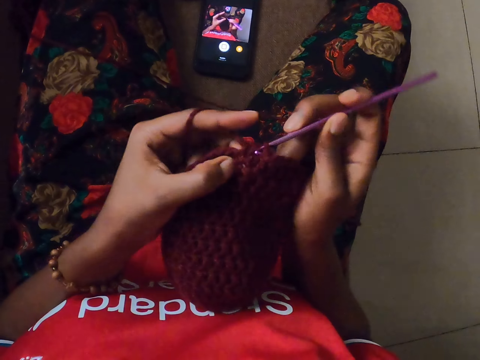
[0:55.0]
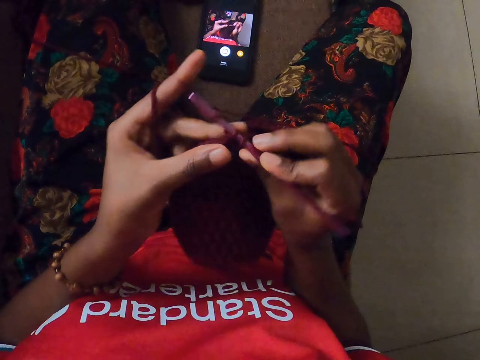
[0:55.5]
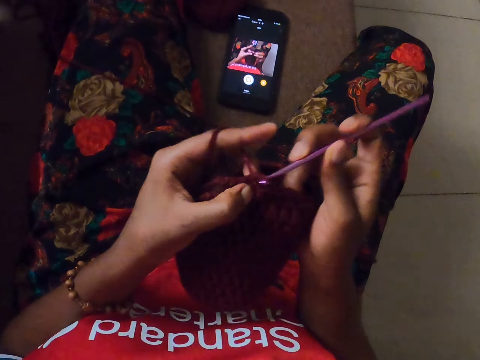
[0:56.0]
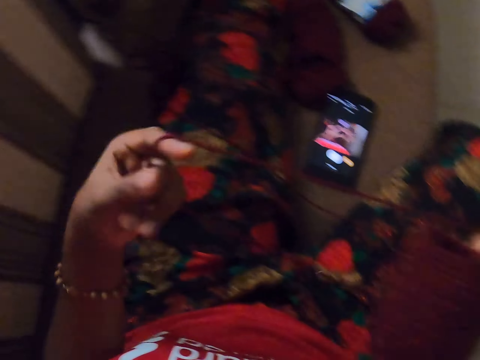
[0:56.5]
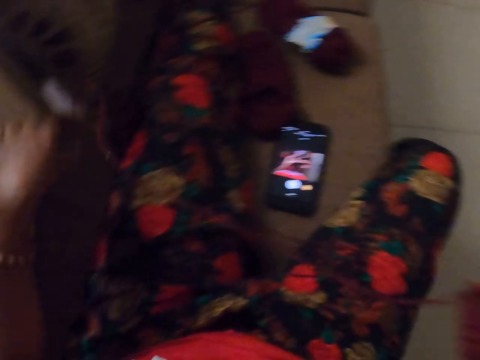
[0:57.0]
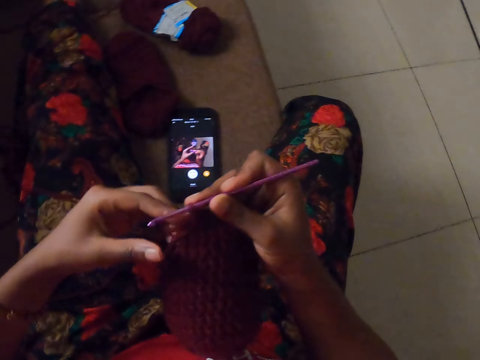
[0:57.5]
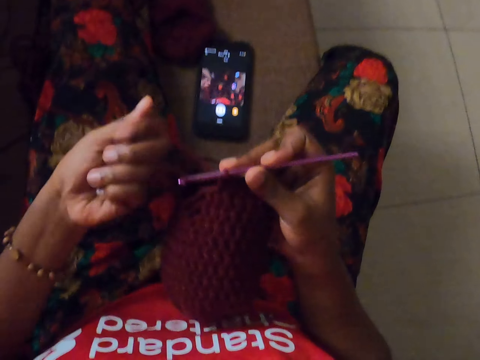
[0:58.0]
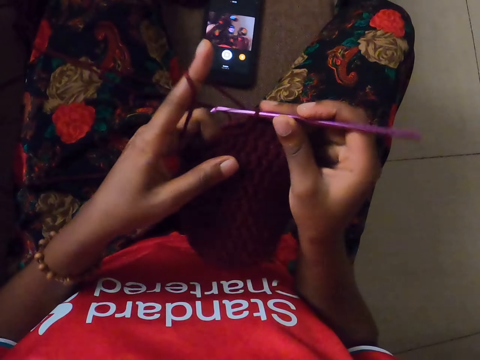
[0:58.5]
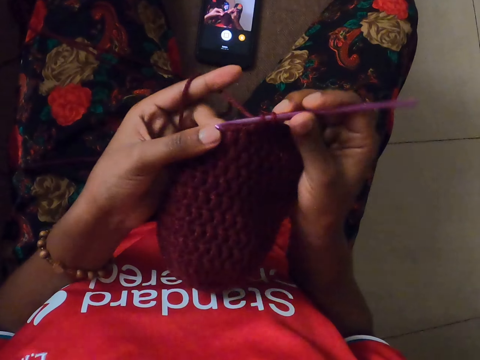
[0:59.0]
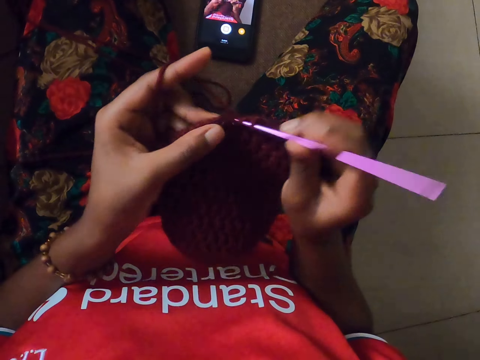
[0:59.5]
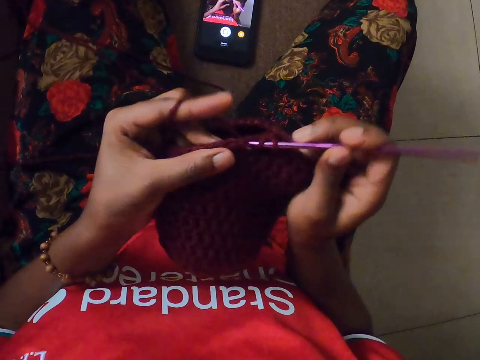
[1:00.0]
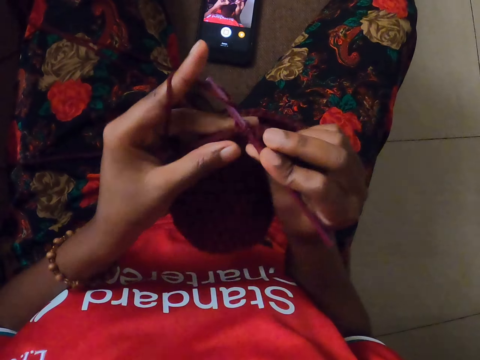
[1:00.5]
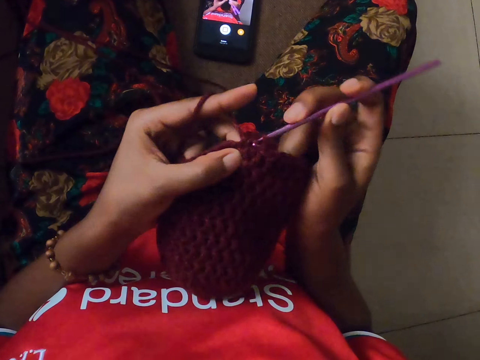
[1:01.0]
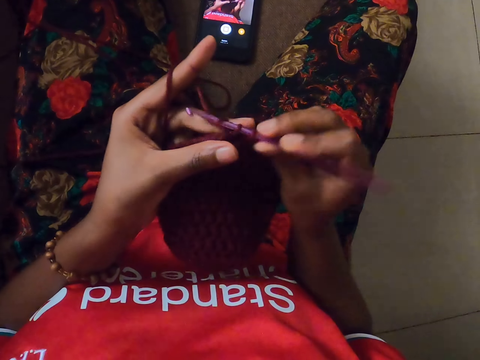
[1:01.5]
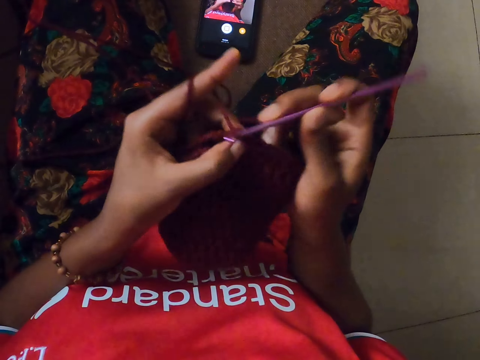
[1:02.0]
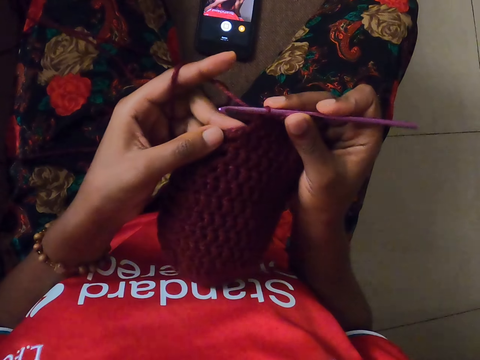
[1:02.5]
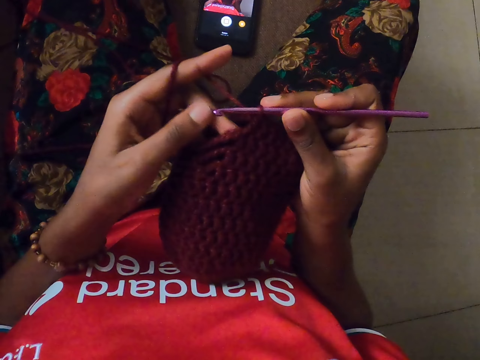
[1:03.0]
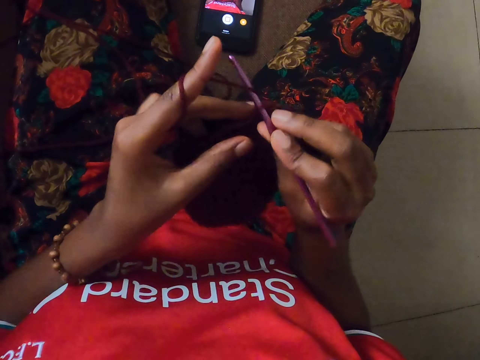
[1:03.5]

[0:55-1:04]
The camera wearer pulls the yarn. They hold the textile. They crochet the textile.

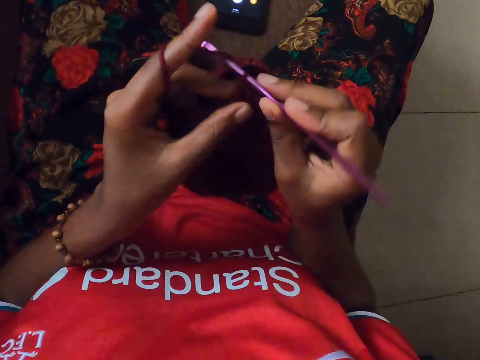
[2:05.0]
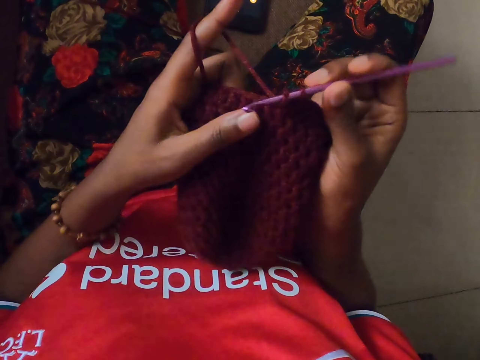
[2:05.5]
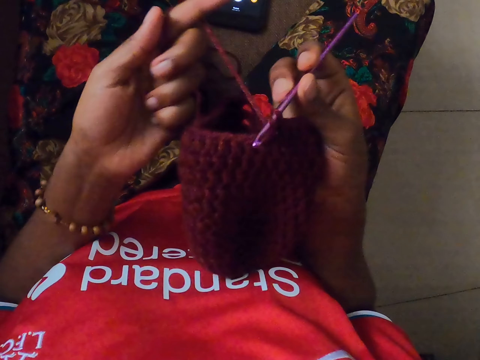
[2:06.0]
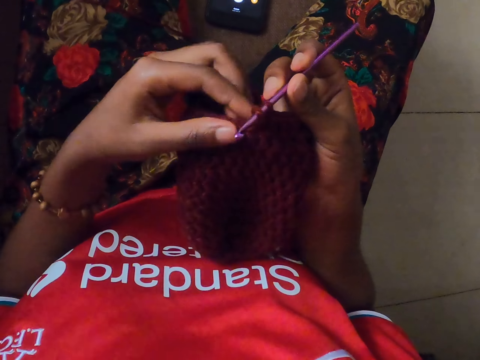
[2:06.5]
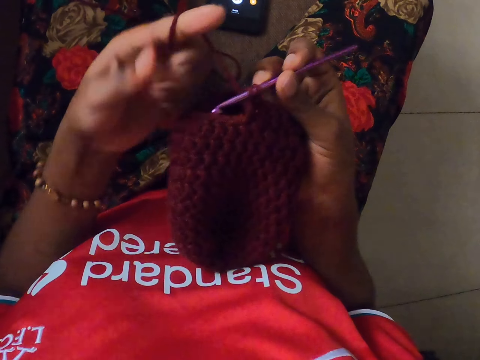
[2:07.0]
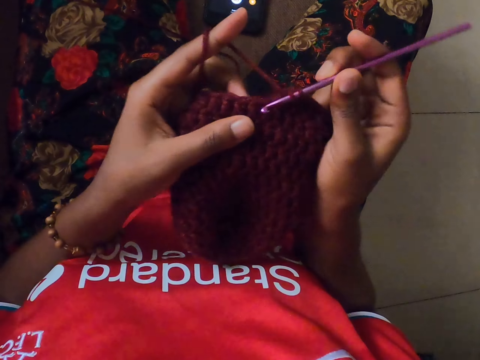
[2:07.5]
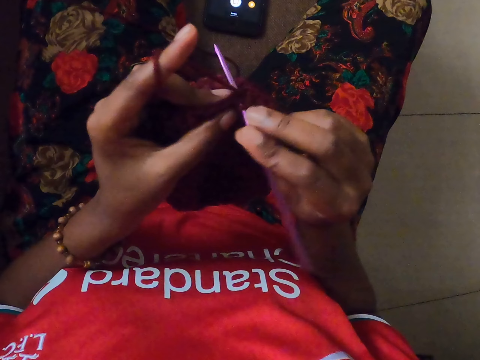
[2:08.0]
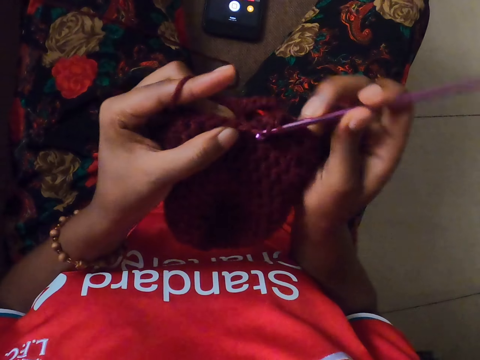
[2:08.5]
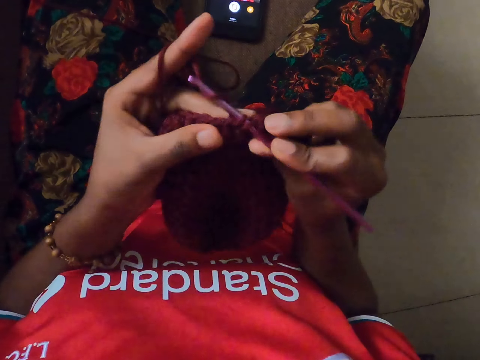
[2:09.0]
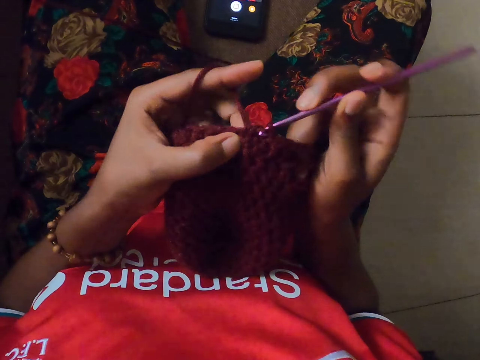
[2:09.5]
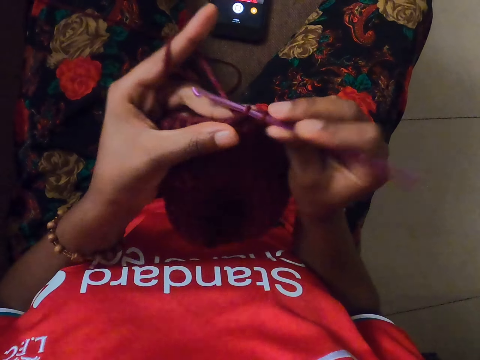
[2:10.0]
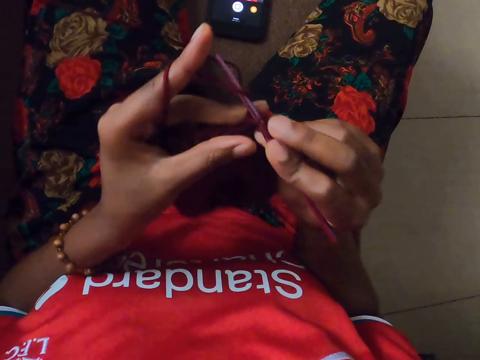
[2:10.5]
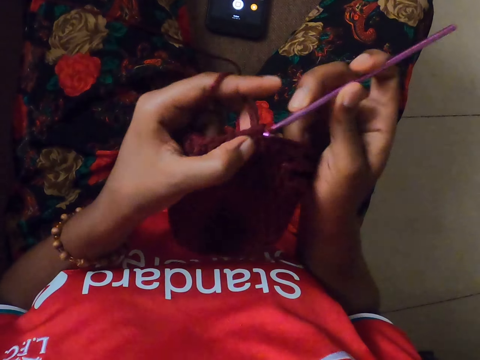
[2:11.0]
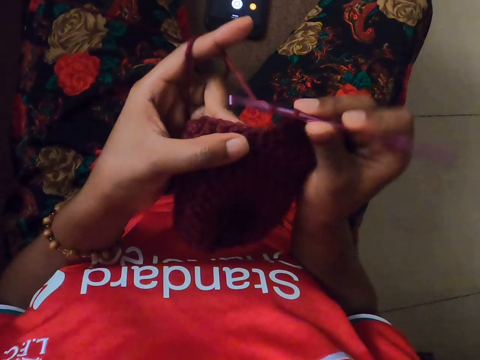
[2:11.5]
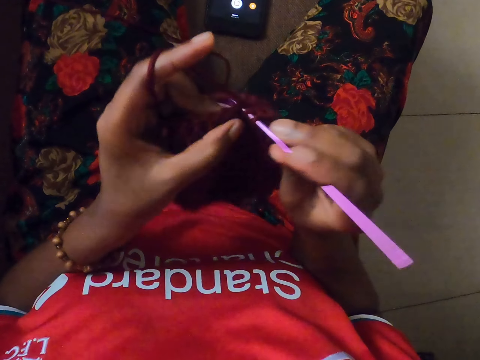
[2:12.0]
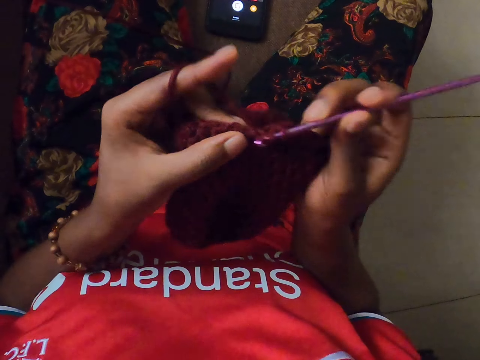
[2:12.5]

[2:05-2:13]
The camera wearer rolls the yarn on their hand. They crochet the textile.

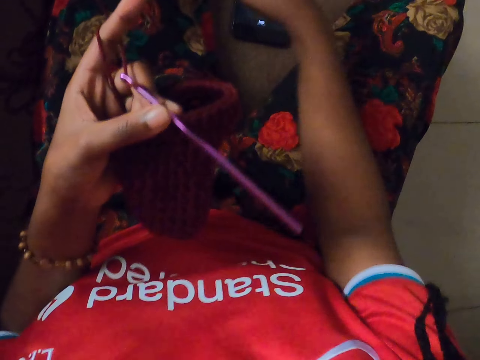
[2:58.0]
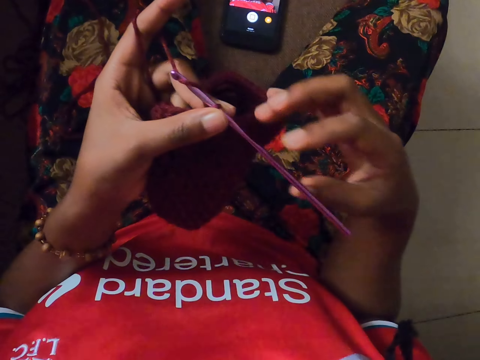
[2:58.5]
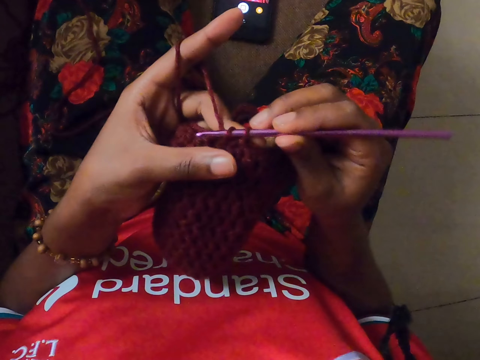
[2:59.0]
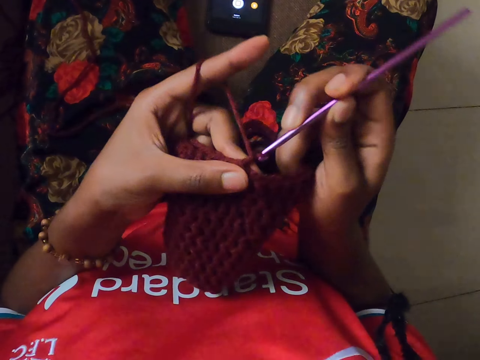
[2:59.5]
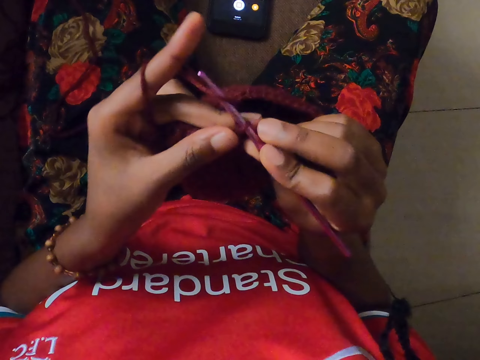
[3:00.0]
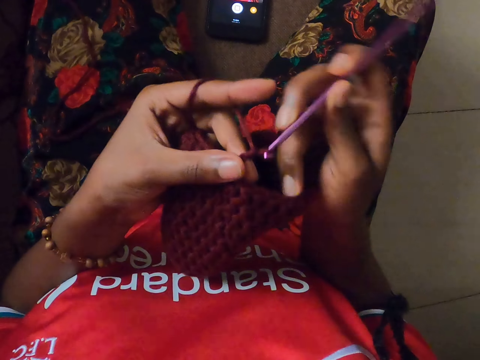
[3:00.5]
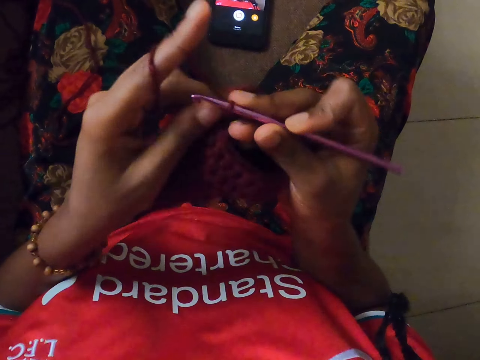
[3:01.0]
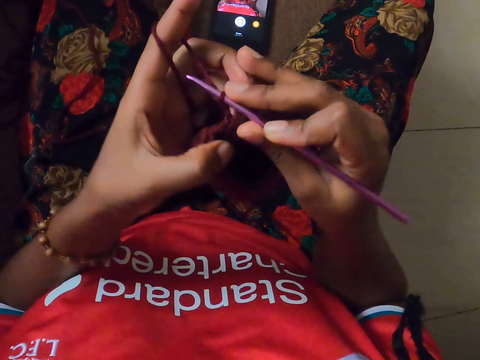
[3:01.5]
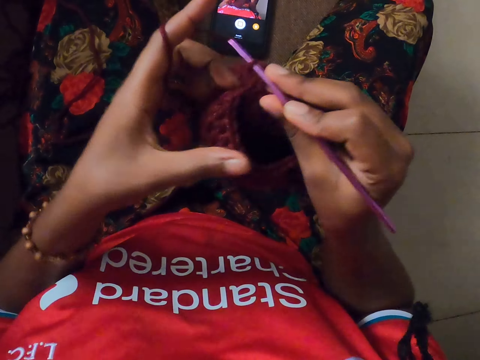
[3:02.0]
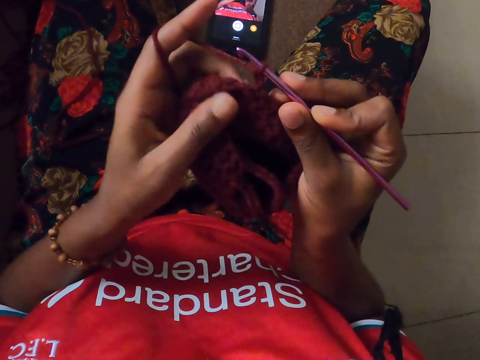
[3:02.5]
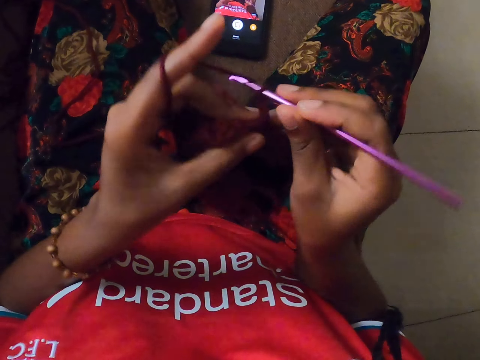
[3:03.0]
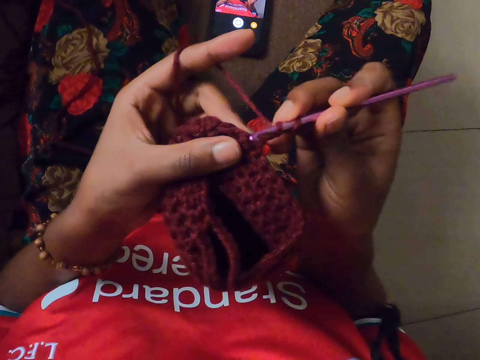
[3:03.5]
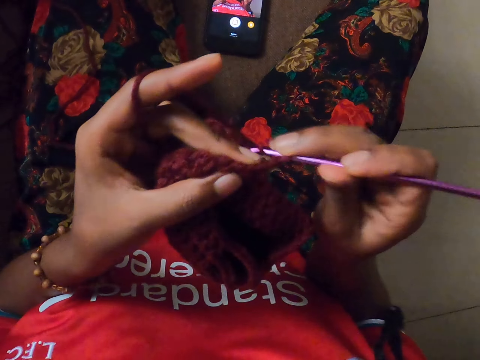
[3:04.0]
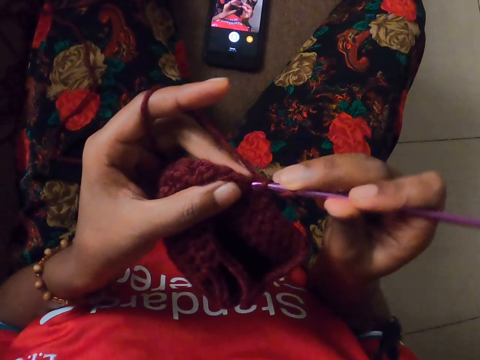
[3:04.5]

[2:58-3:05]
The camera wearer puts the textile down. She knits the yarn in her left hand with the crochet hook in her right hand.
